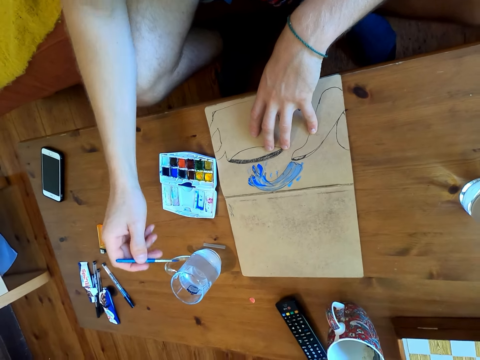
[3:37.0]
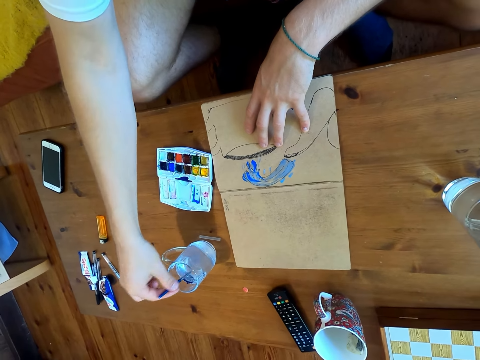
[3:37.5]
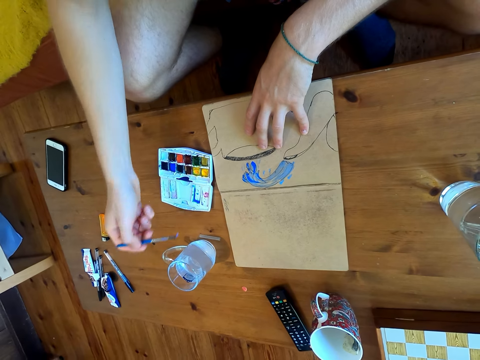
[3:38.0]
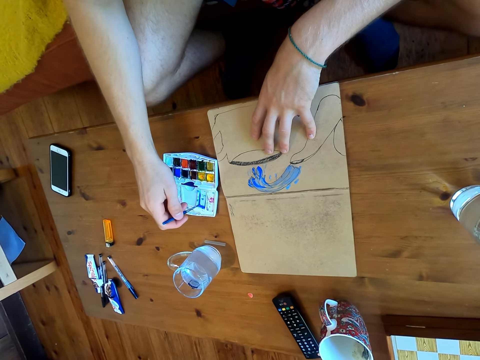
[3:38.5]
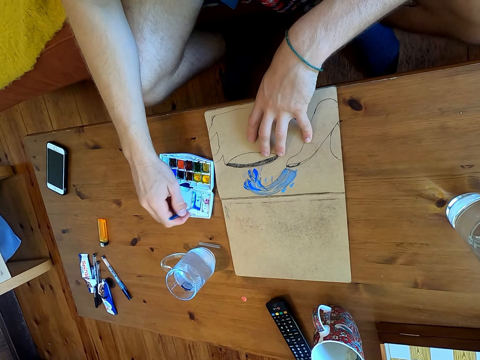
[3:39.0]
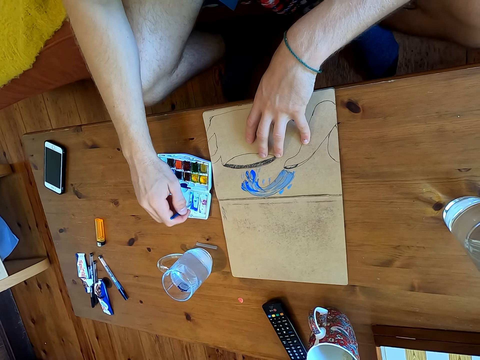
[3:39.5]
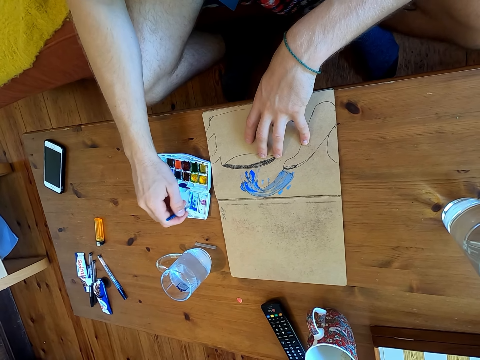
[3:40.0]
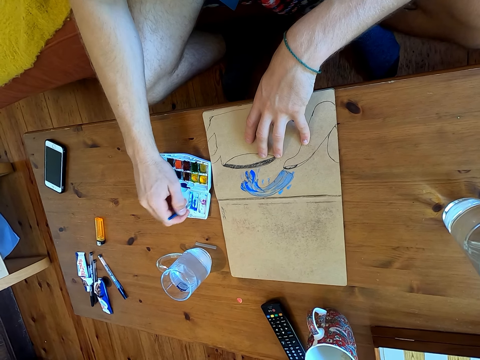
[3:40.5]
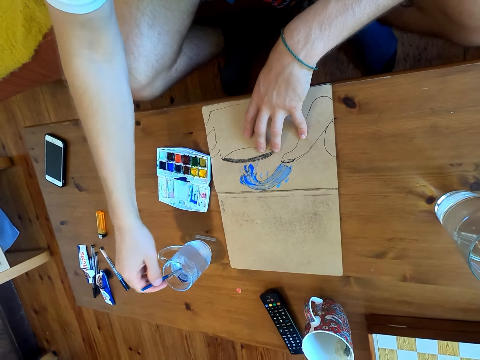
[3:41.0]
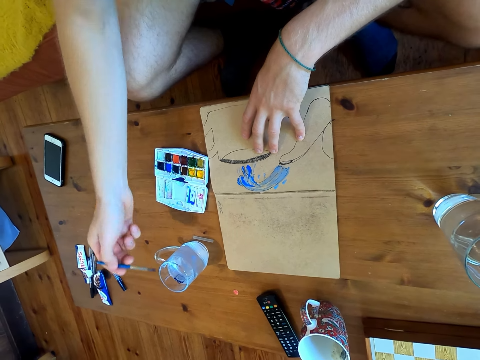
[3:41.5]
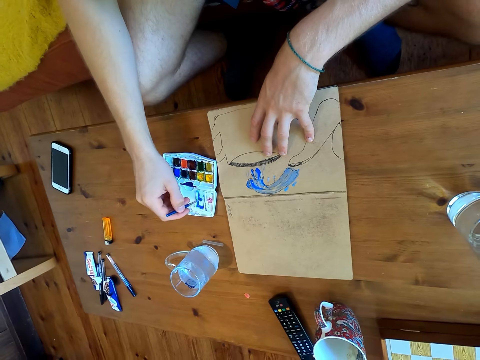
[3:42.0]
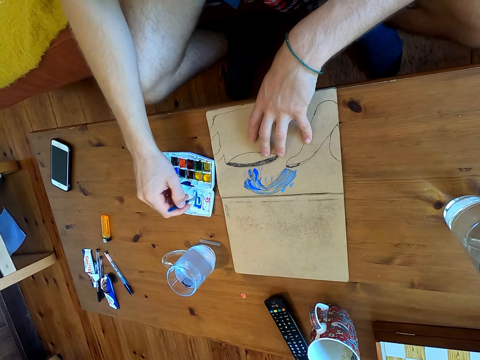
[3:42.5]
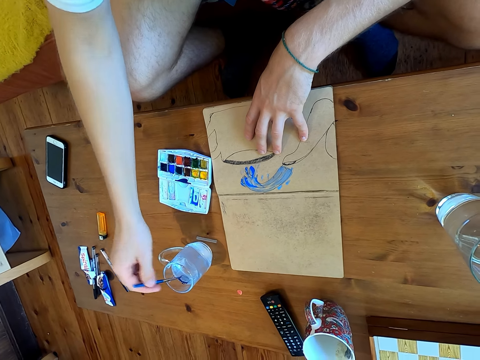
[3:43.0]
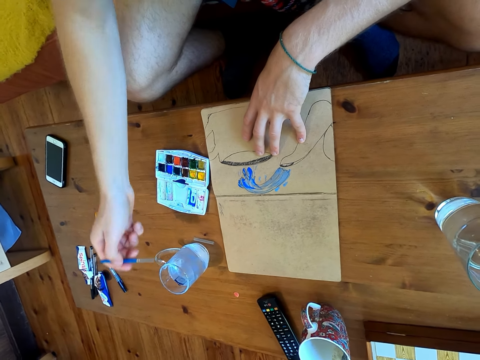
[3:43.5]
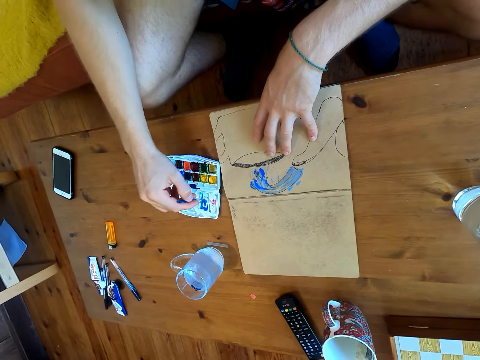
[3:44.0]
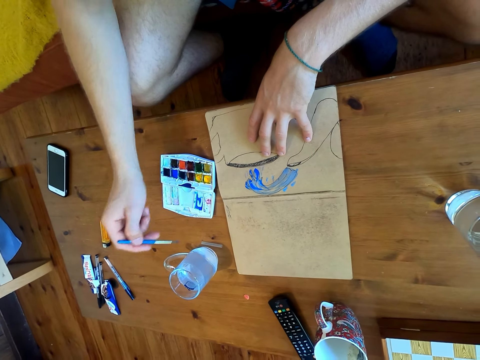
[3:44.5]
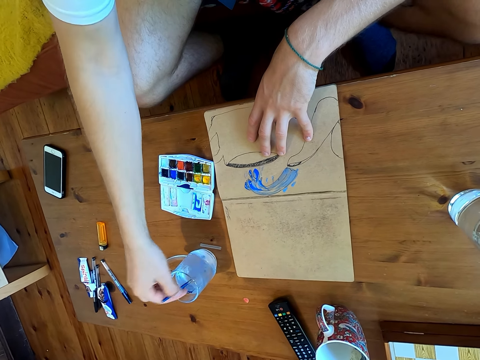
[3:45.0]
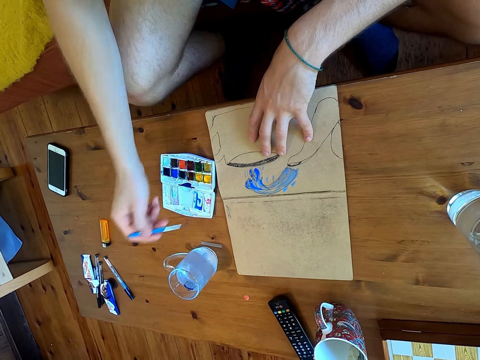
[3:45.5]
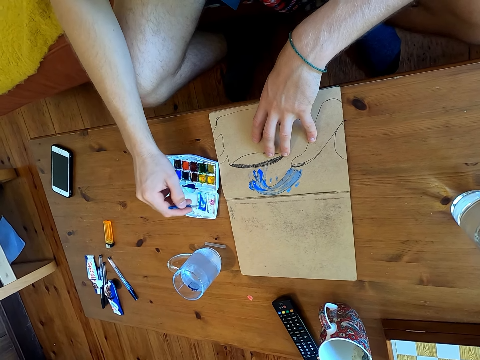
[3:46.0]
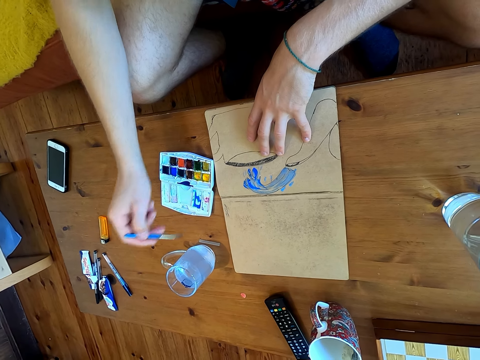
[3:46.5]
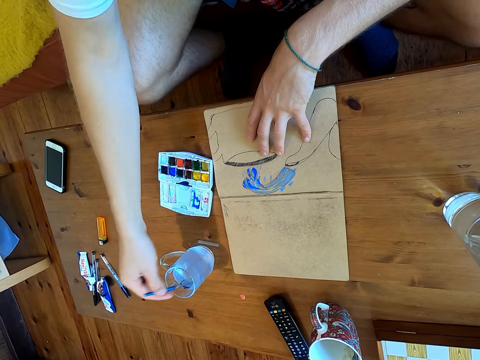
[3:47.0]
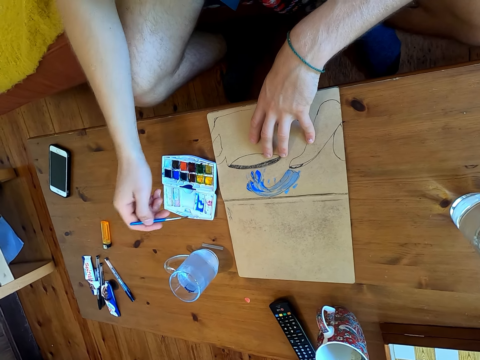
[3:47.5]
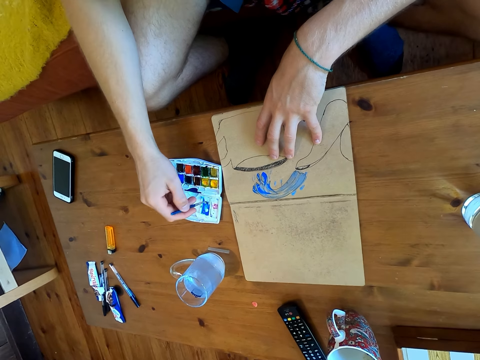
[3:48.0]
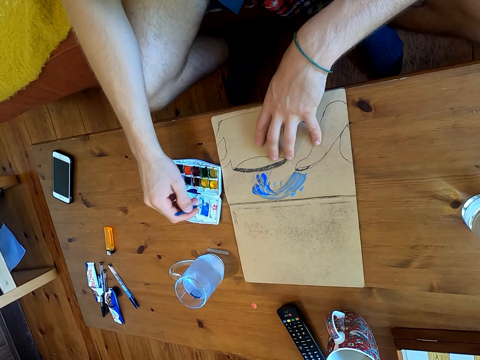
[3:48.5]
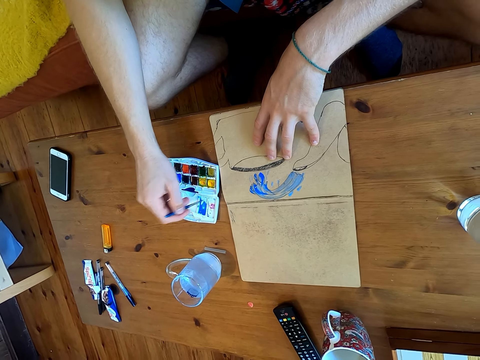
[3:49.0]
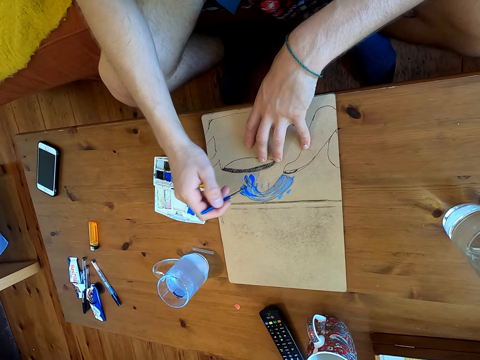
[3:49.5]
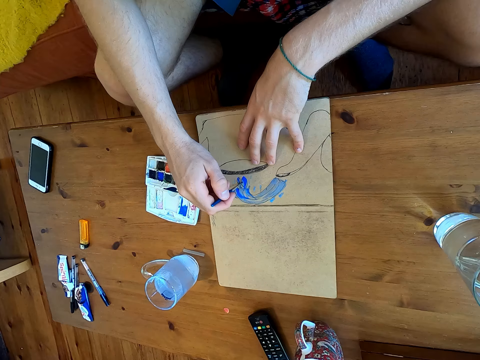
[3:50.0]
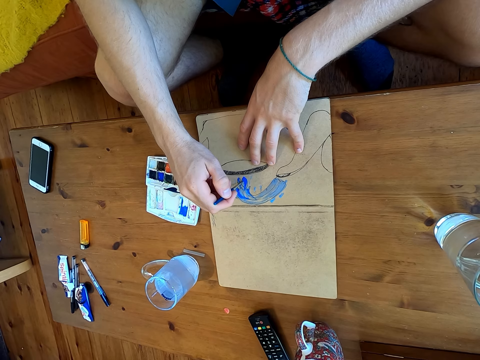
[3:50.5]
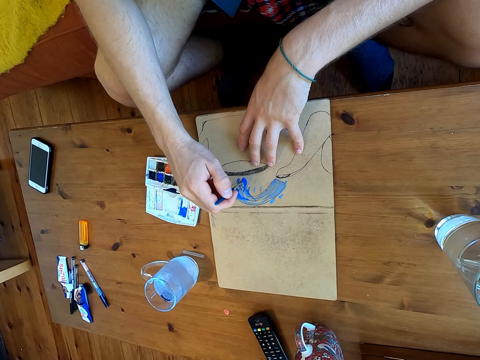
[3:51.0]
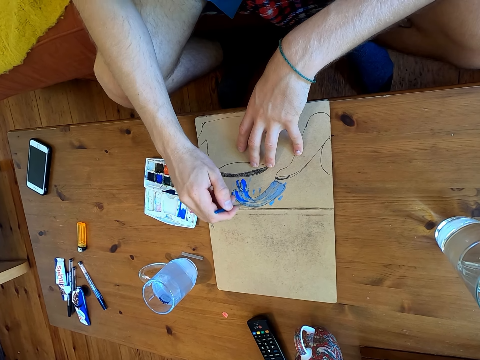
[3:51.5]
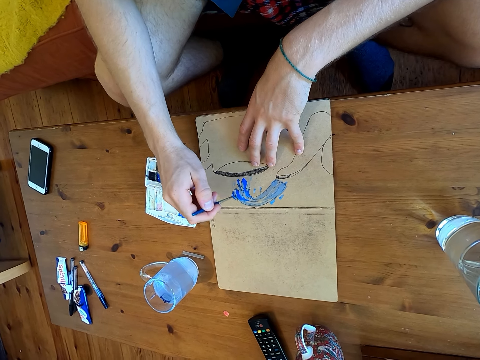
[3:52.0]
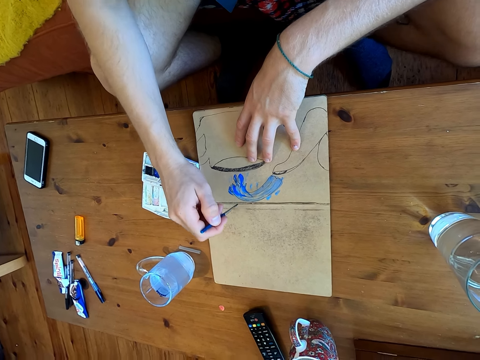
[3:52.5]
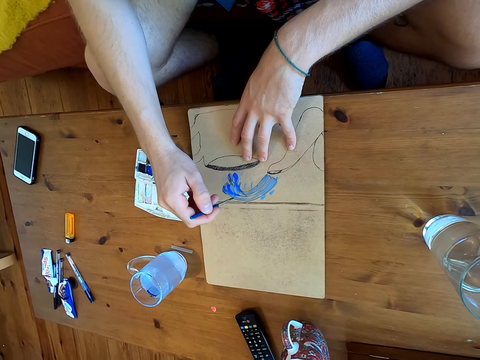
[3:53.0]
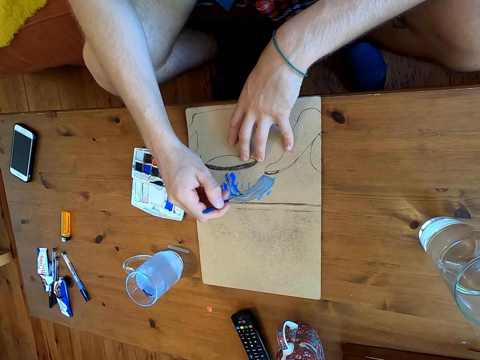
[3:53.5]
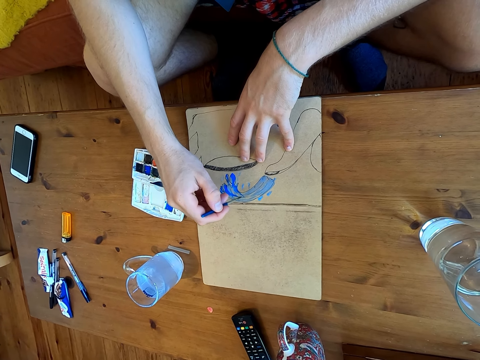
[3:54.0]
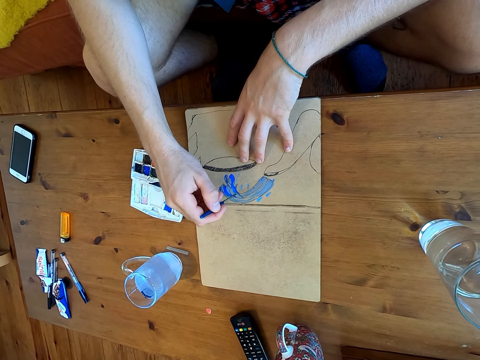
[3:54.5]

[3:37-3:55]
The camera wearer mixes paint in the paint plate. They dip the brush in a glass of water. They immerse the brush in watercolor. They dip the brush in the glass of water. They immerse the brush in the watercolor. They dip the brush in the glass of water. They immerse the brush in the watercolor. They dip the brush in the glass of water. They immerse the brush in the watercolor. They dip the brush in the glass of water. They immerse the brush in the watercolor. They paint the drawing on the paper.

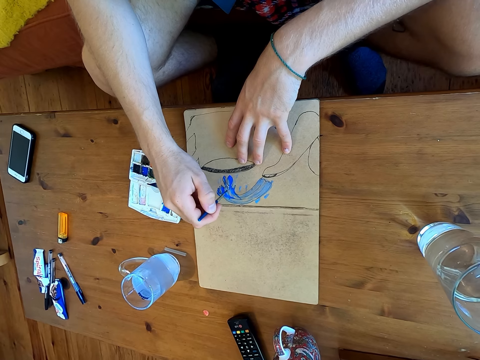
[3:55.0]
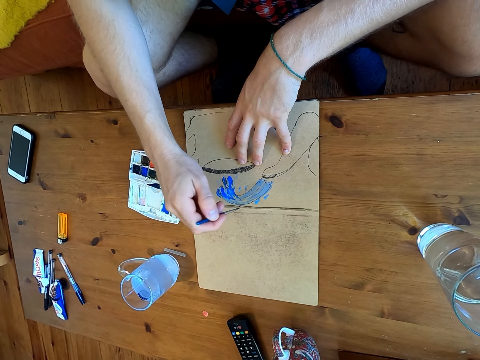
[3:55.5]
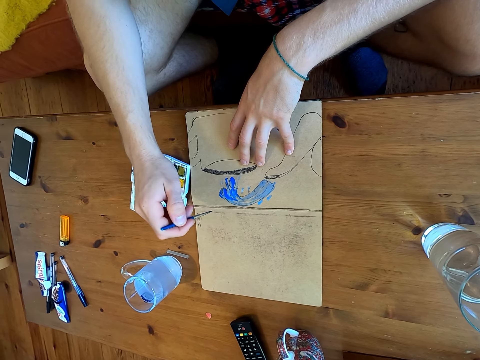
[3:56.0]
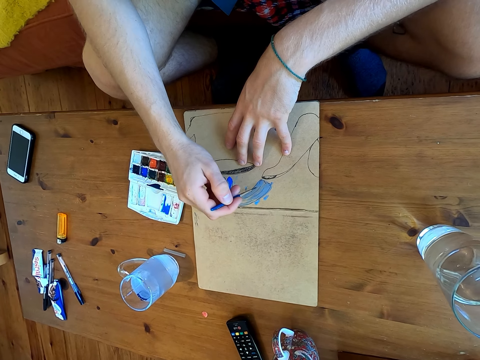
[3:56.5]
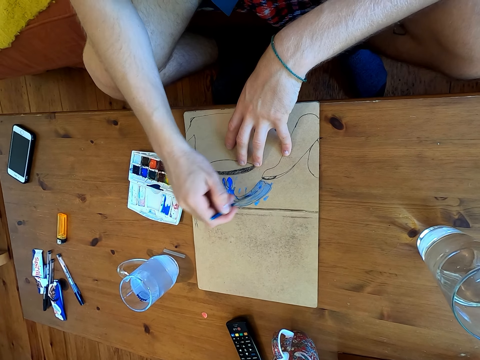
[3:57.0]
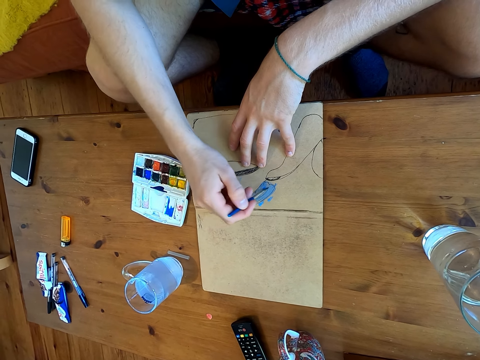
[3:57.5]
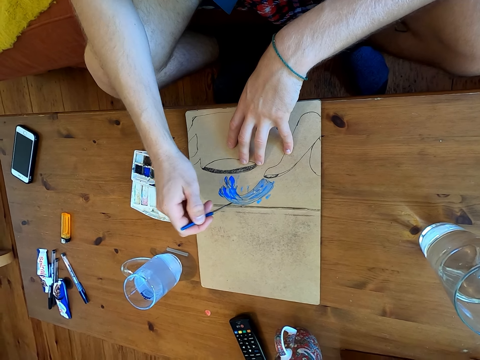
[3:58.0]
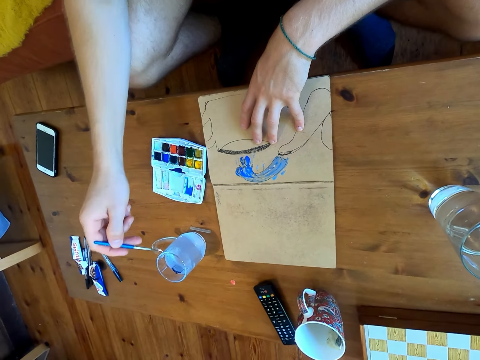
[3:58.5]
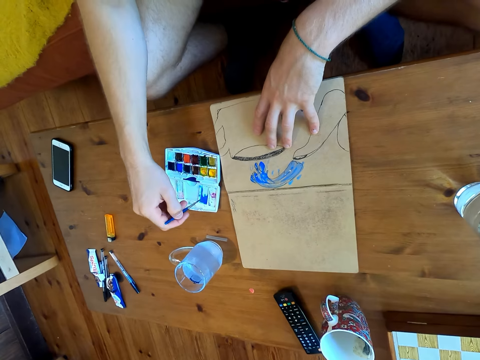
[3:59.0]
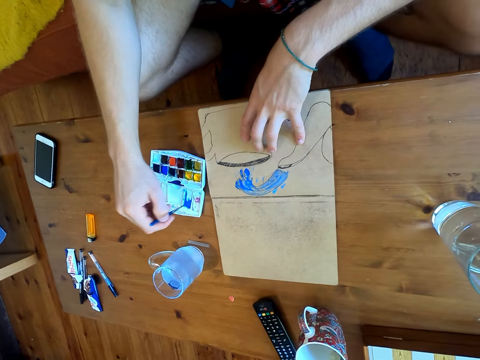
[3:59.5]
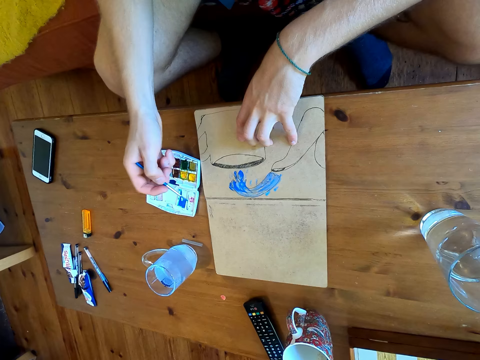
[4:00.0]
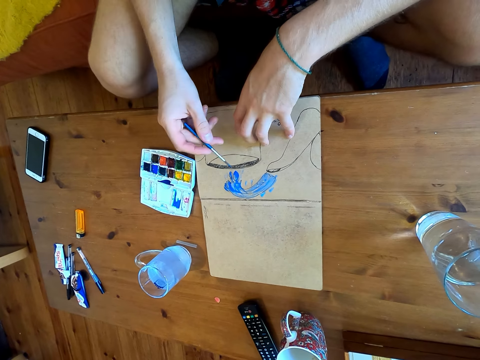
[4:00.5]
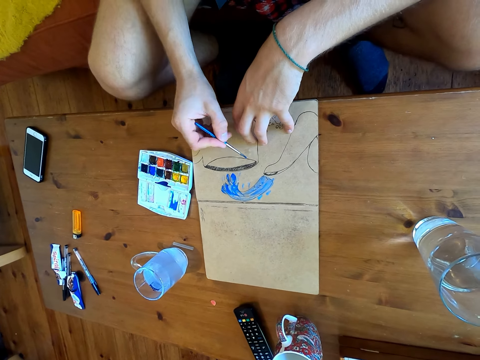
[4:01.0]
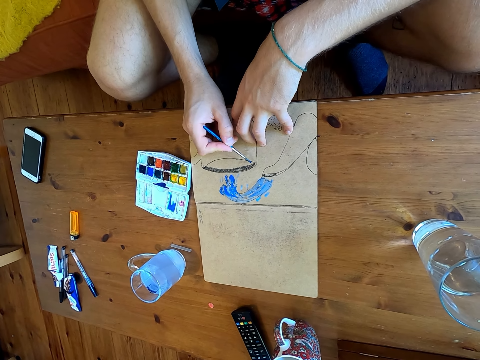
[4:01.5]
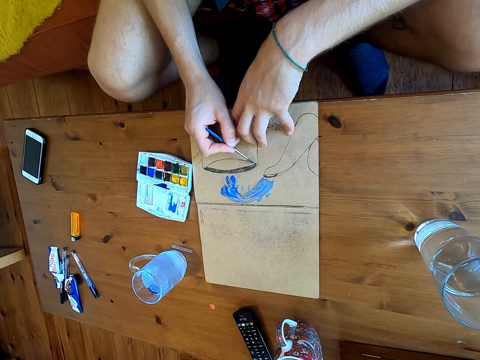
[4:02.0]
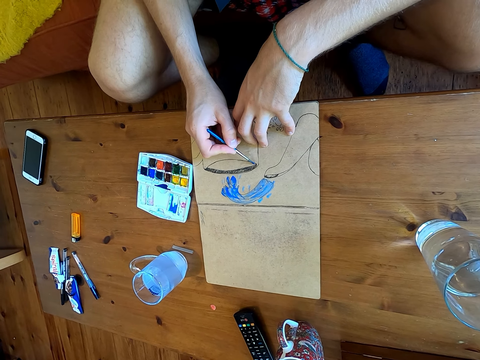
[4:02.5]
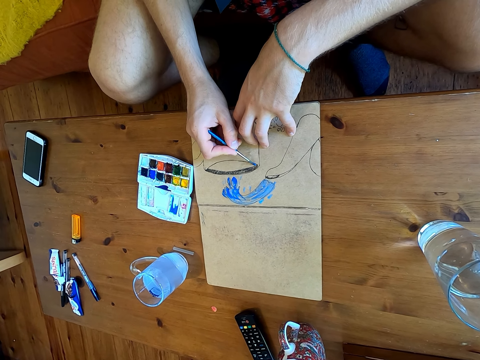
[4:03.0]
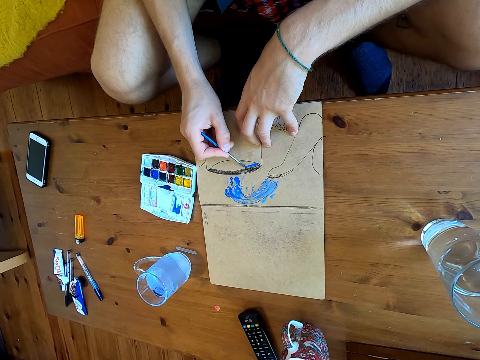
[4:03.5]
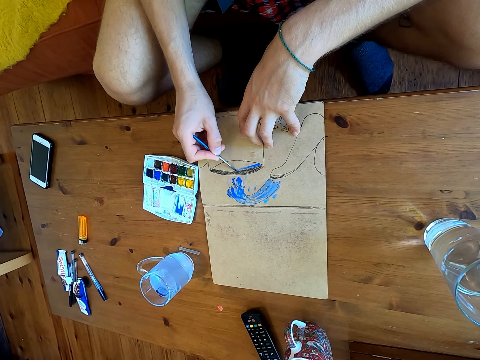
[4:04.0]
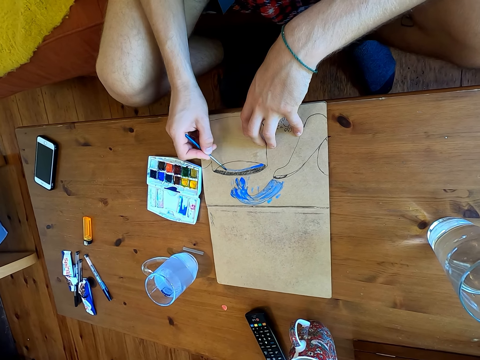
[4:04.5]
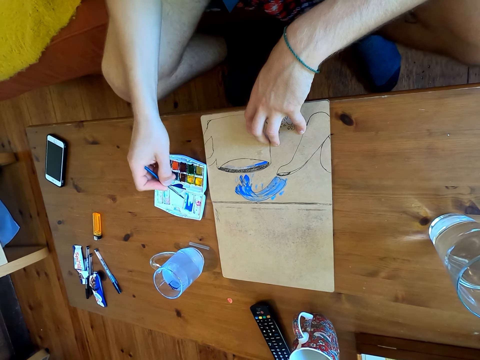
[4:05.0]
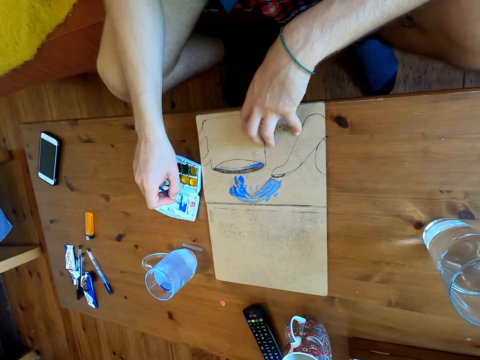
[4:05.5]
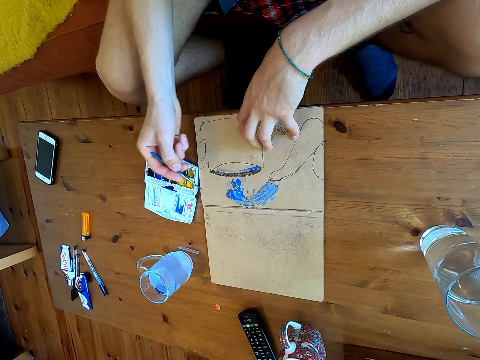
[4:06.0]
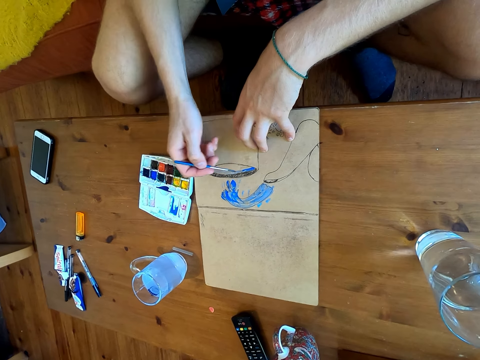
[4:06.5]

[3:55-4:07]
The camera wearer immerses the brush in watercolor. They paint on a paper. They immerse the brush in the watercolor.
